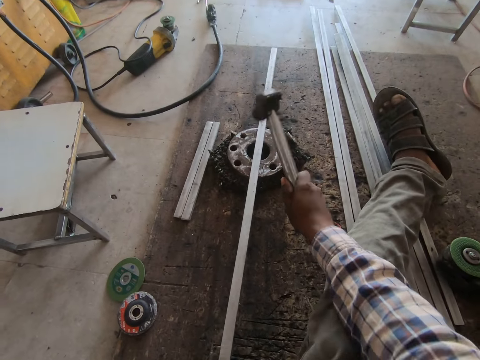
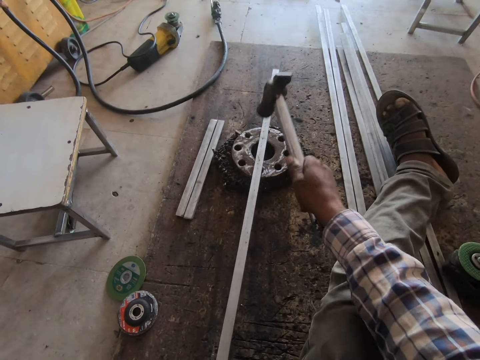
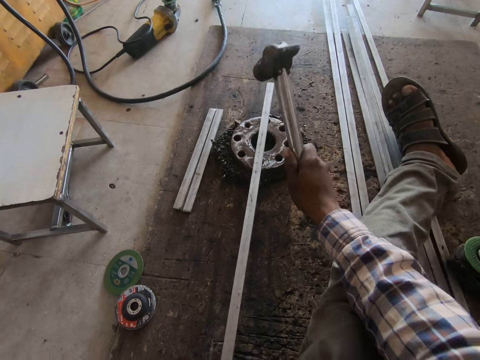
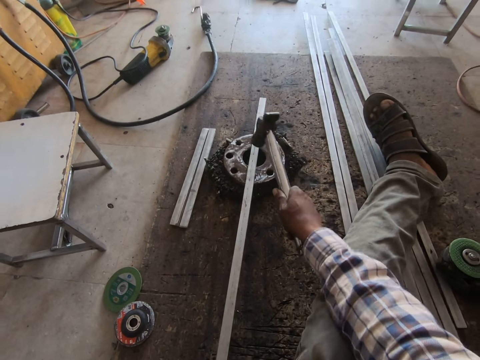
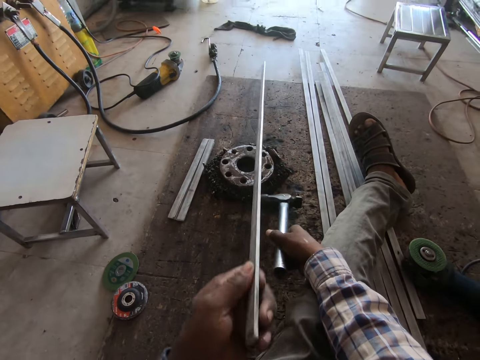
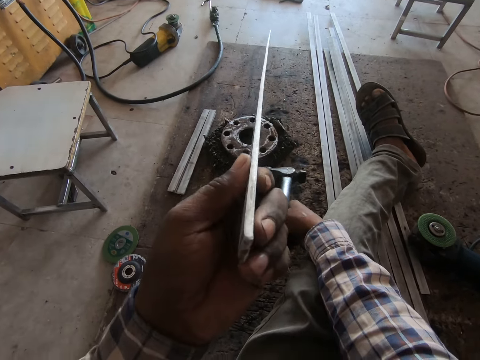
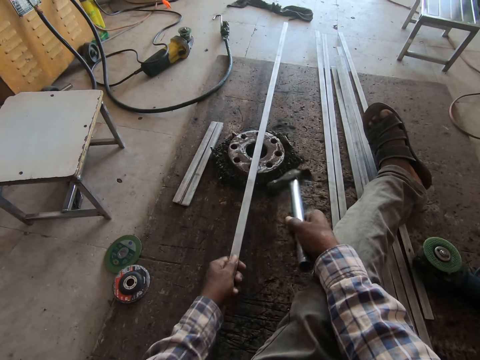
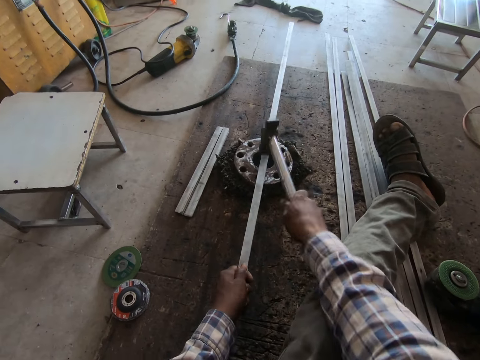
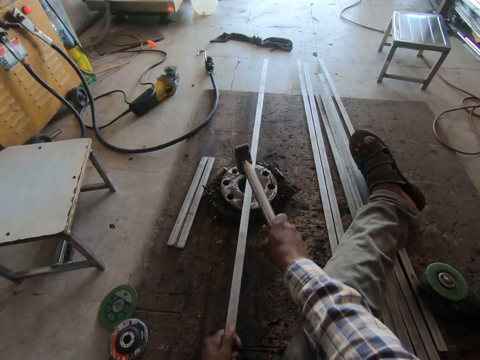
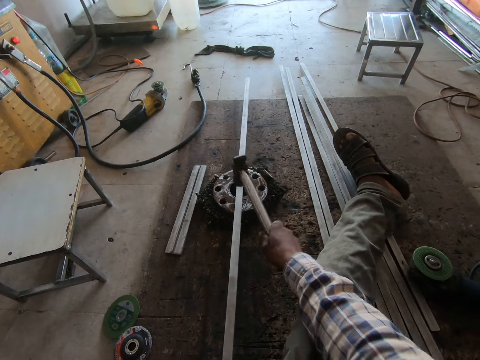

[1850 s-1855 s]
The camera wearer strikes the metal rod with the hammer in the right hand. They look at the metal and lift the metal rod with the left hand. They hit the metal with the hammer.

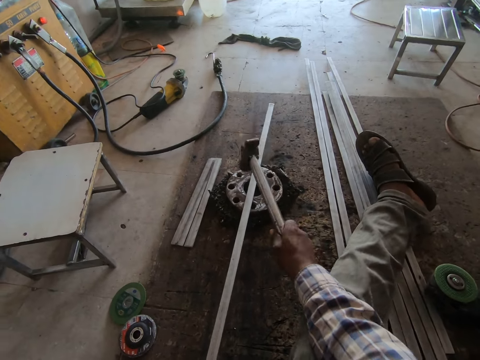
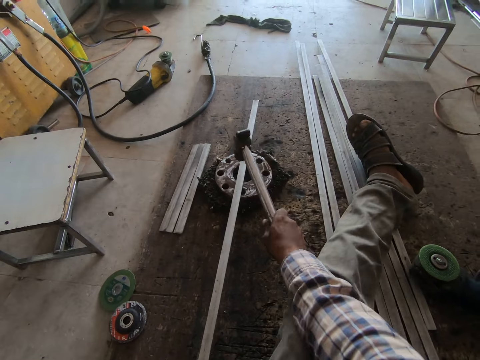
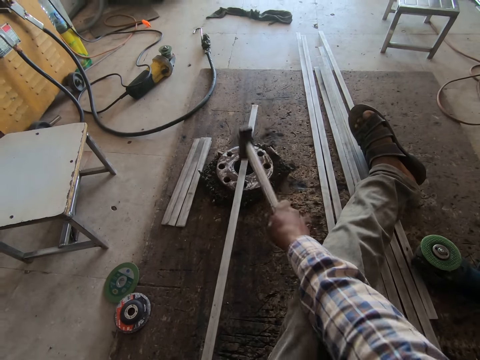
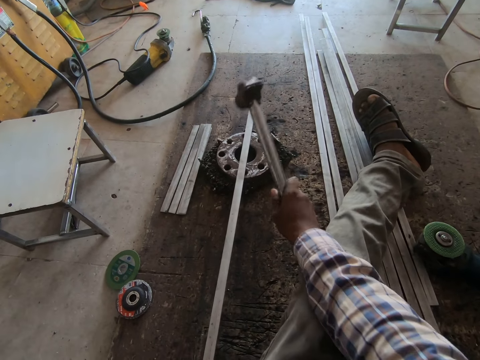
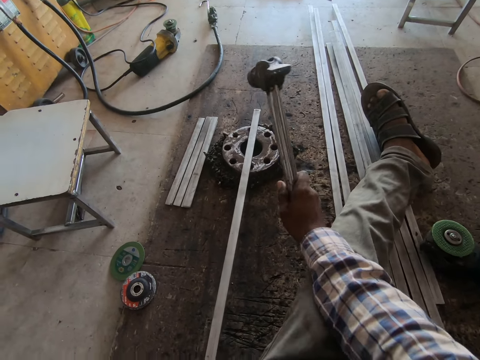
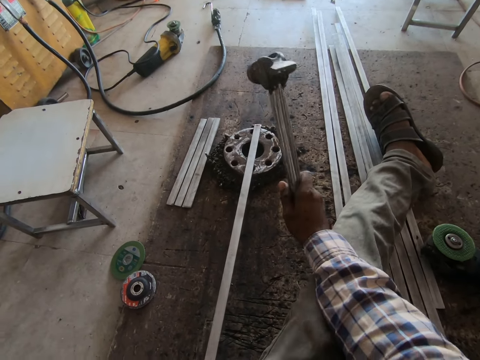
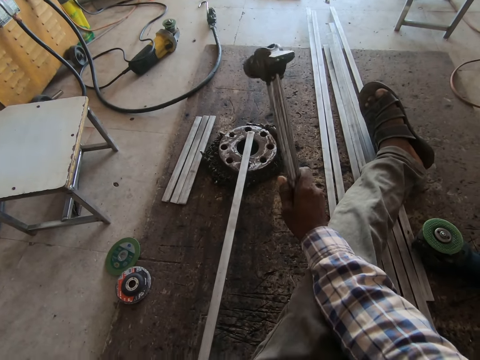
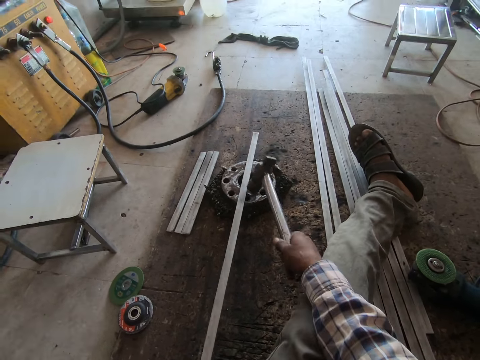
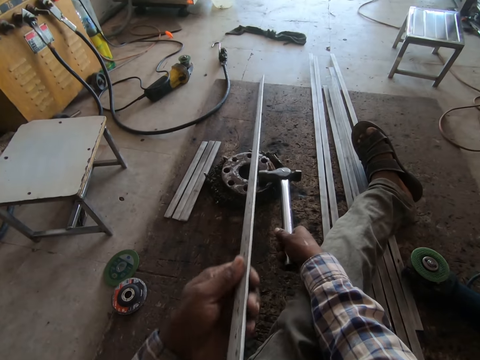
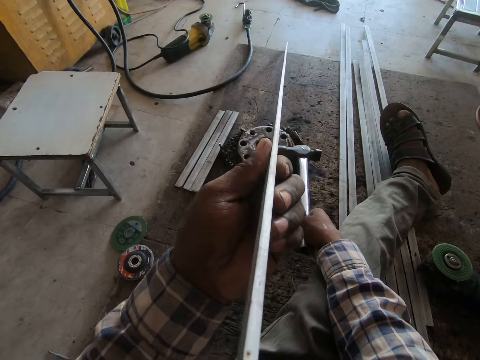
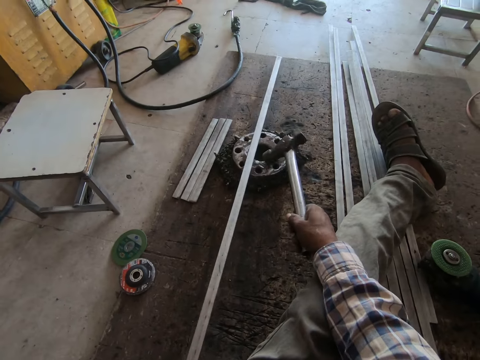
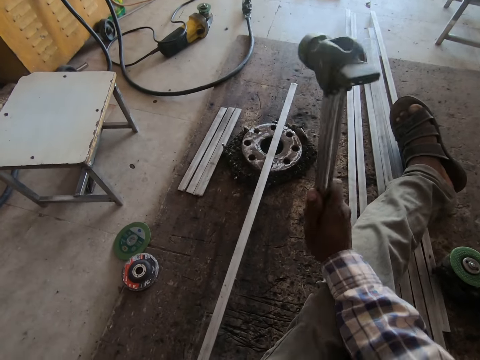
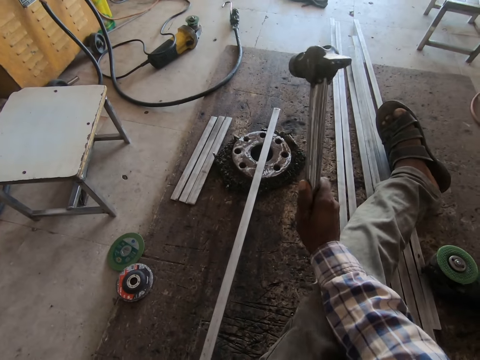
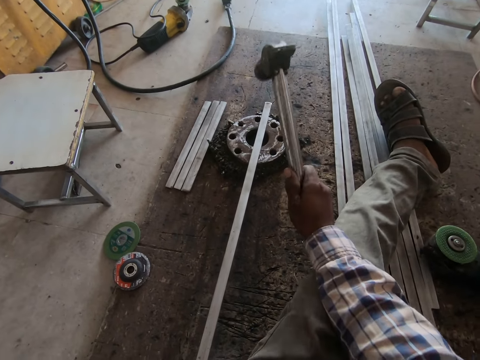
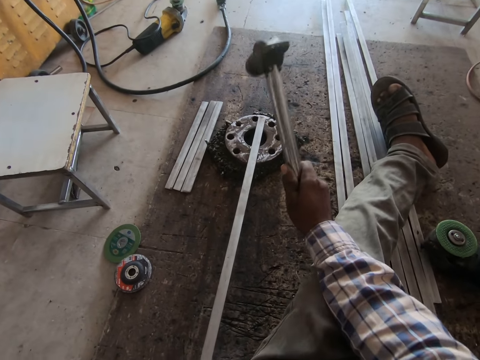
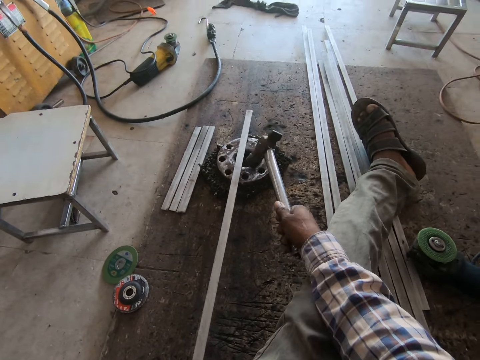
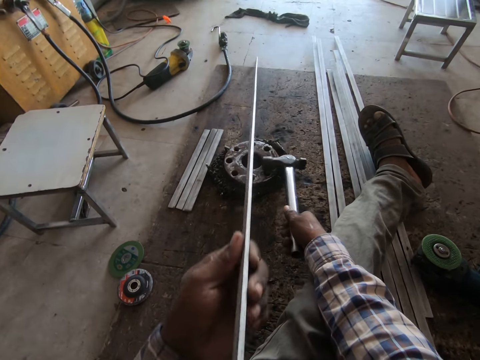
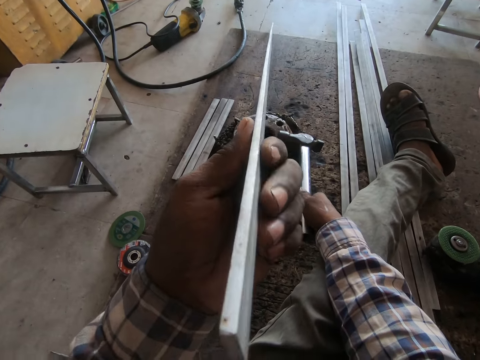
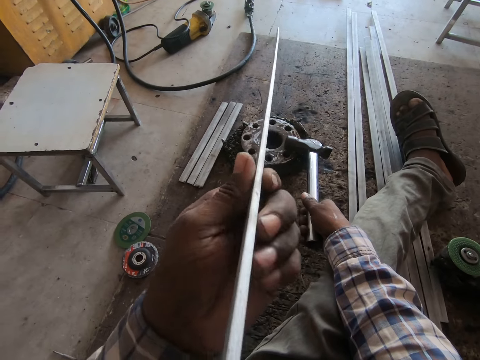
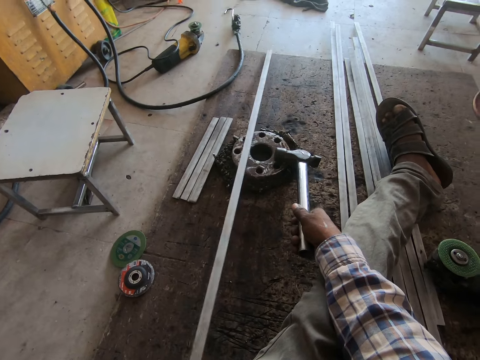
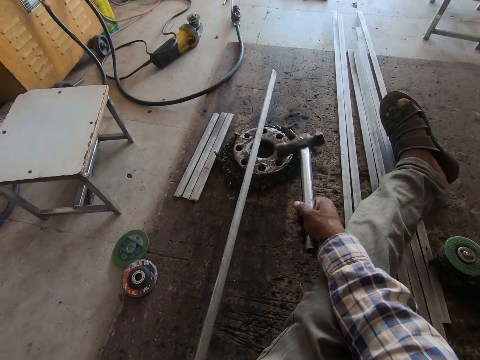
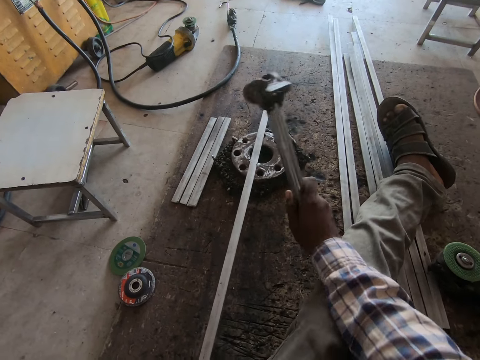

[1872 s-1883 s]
The camera wearer strikes the metal rod with the hammer in the right hand. They lift the metal rod with the left hand and look at the metal. They strike the metal rod with the hammer in the right hand. They look at the metal and lift the metal rod with the left hand.

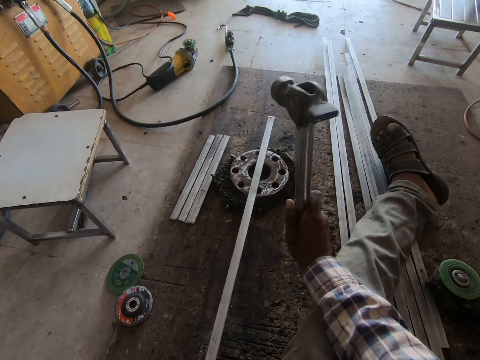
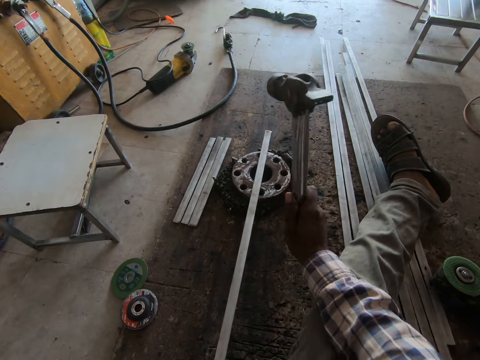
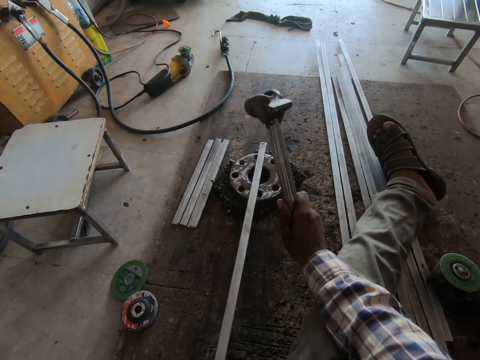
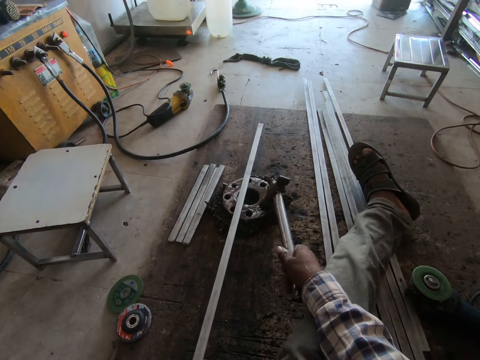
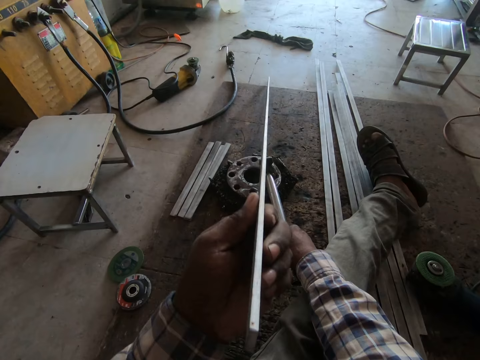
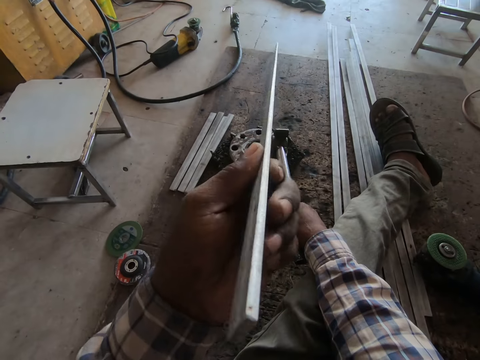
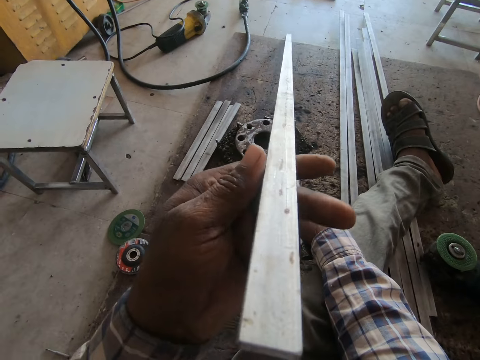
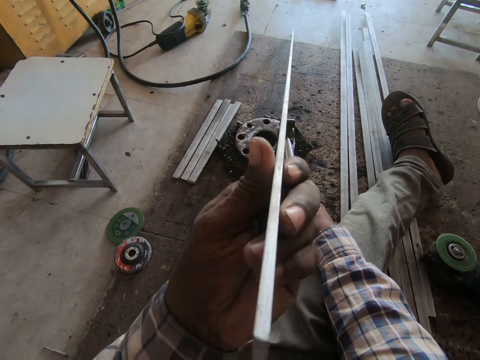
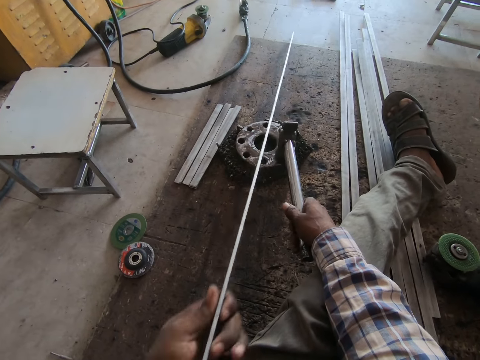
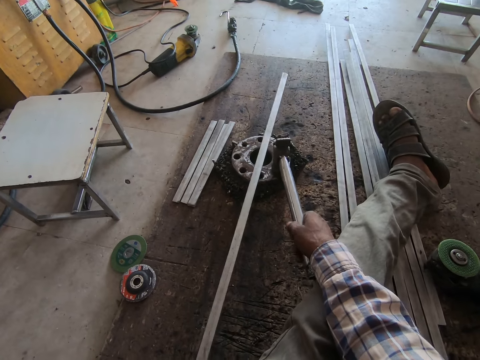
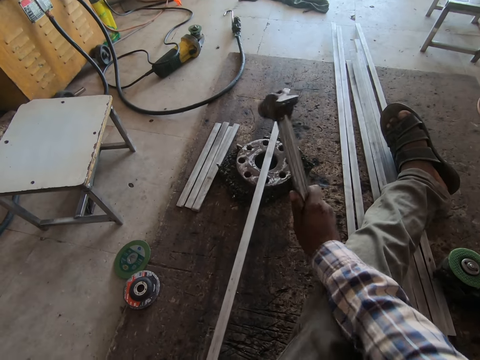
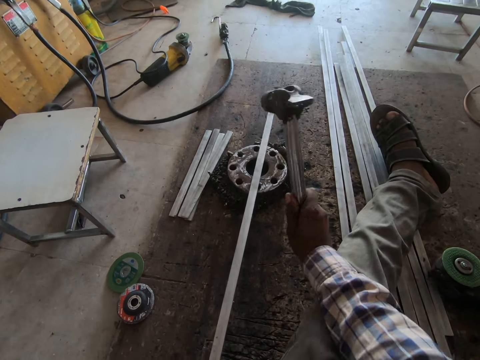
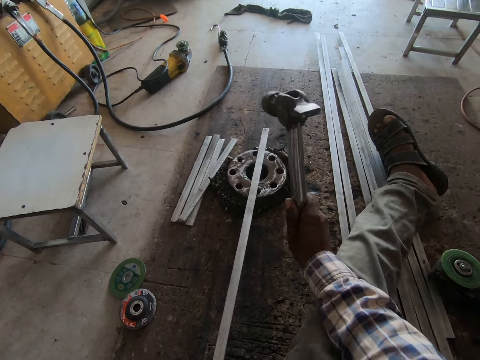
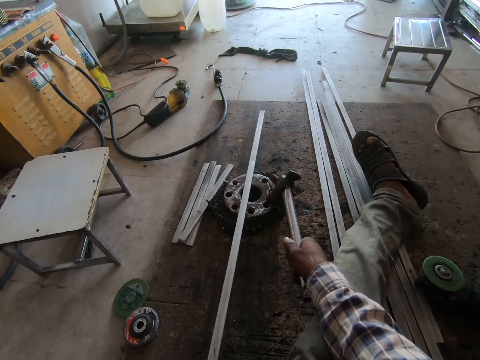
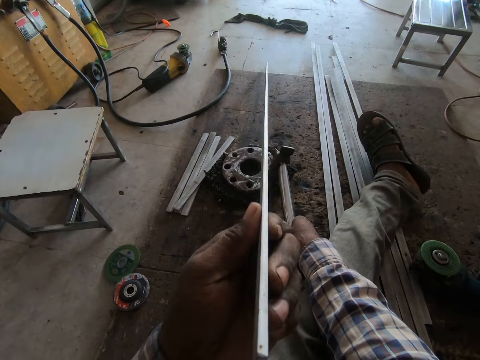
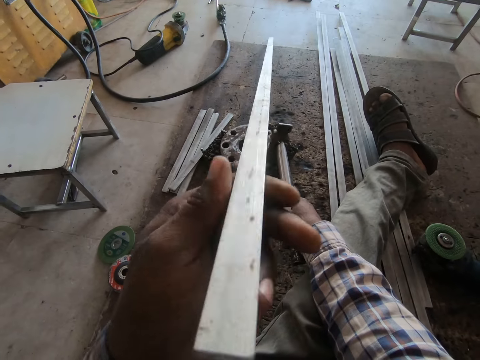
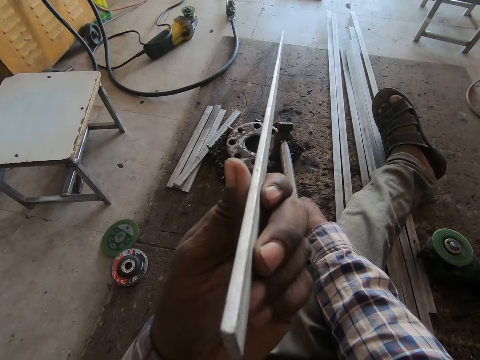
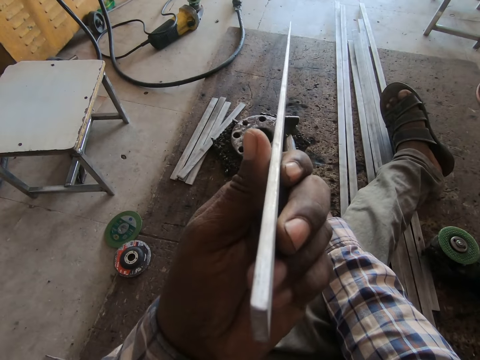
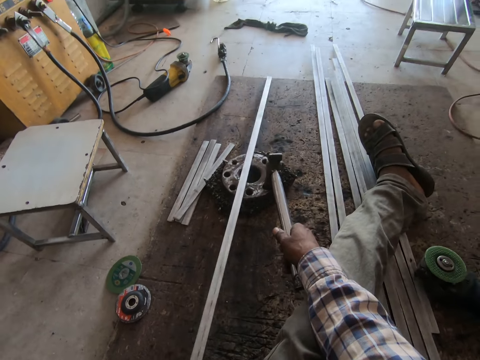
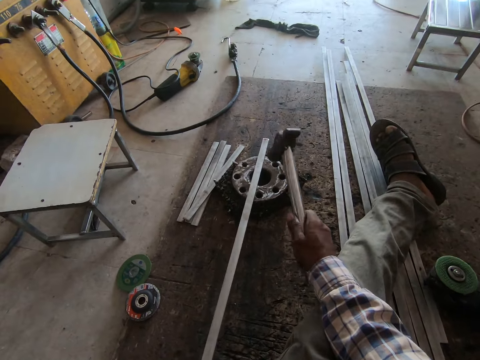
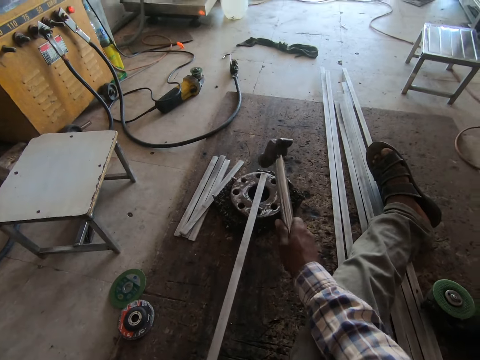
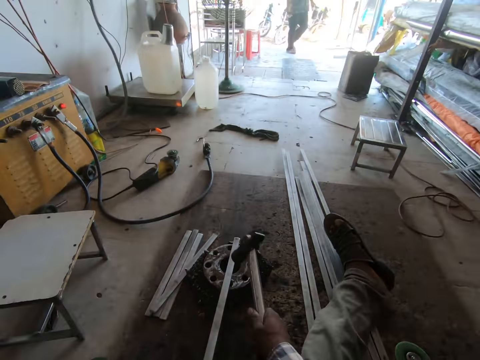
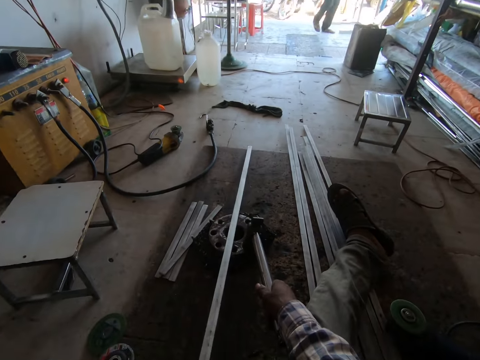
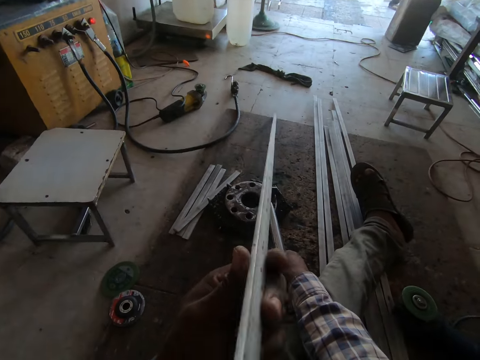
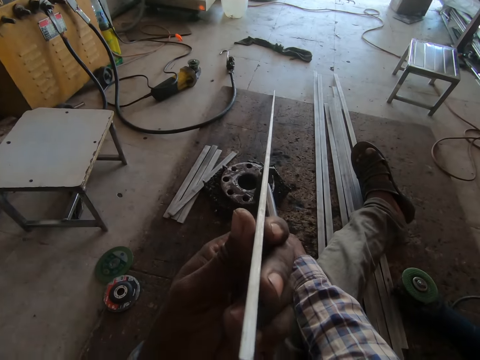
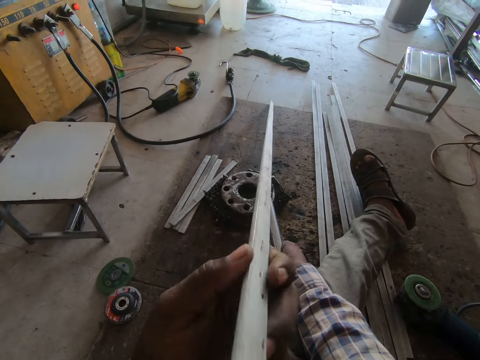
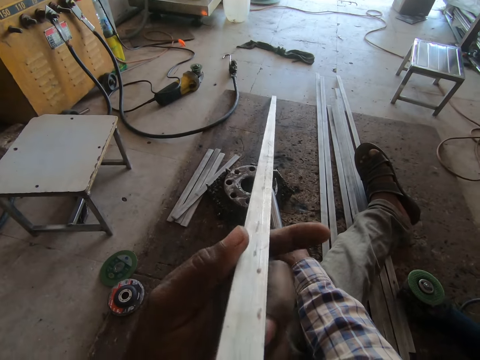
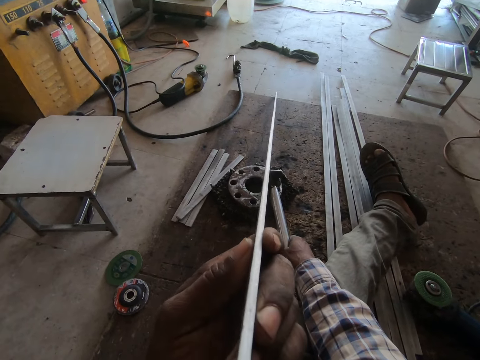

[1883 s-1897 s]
The camera wearer strikes the metal rod with the hammer in the right hand. They look at the metal and lift the metal rod with the left hand. They place the metal rod on the wheel disc with the left hand. They strike the metal rod with the hammer in the right hand. They lift the metal rod with the left hand and look at the metal. They strike the metal rod with the hammer in the right hand. They lift the metal rod with the left hand and look at the metal.
